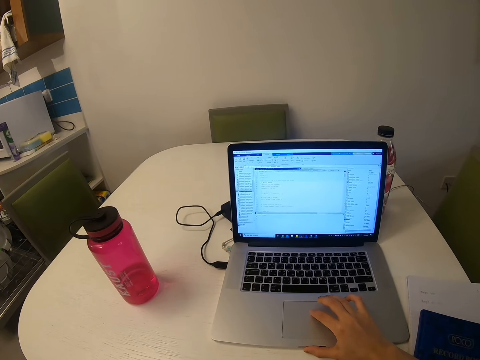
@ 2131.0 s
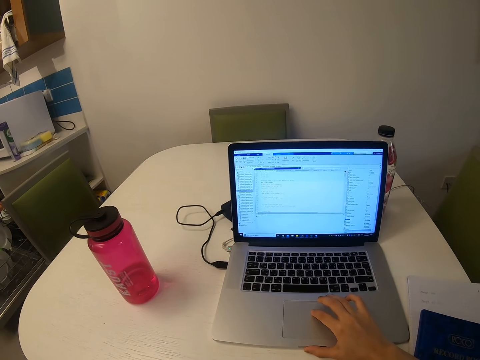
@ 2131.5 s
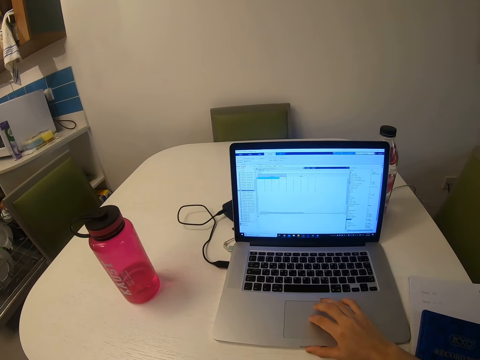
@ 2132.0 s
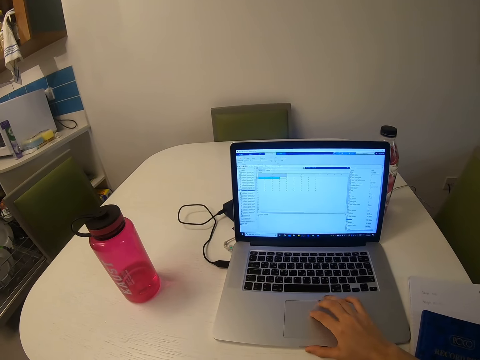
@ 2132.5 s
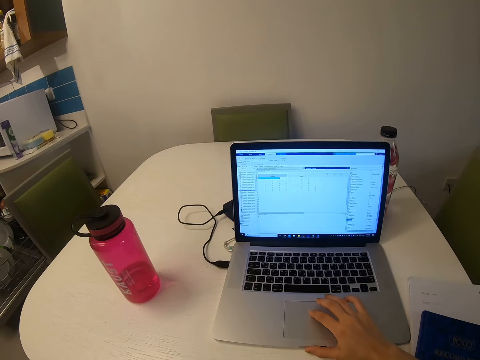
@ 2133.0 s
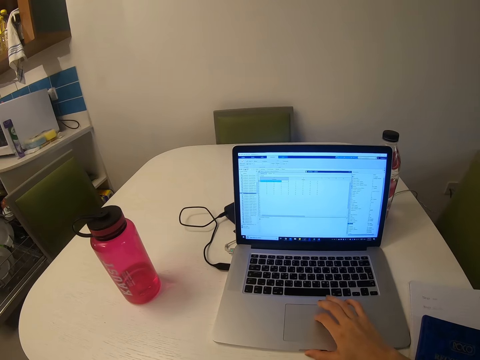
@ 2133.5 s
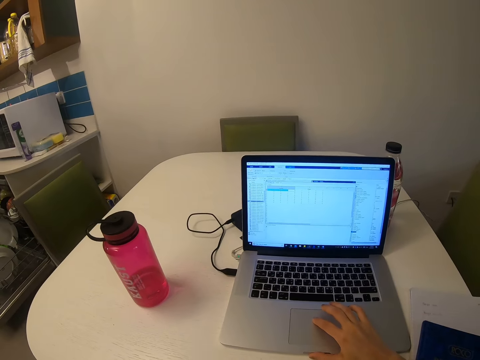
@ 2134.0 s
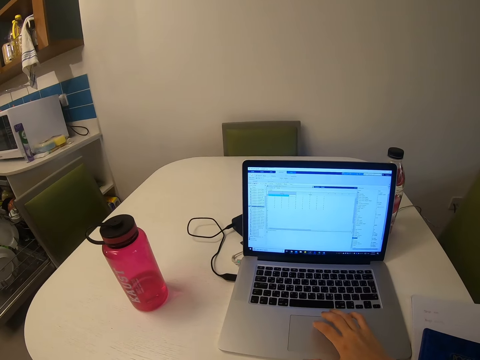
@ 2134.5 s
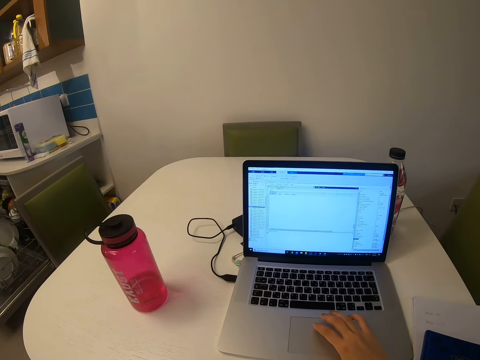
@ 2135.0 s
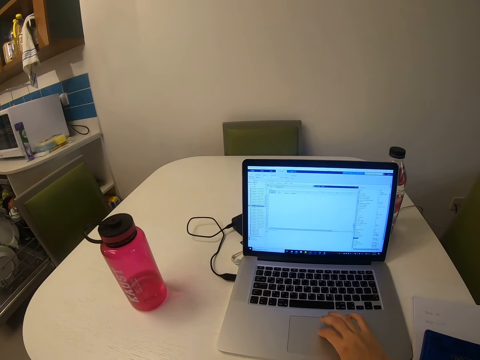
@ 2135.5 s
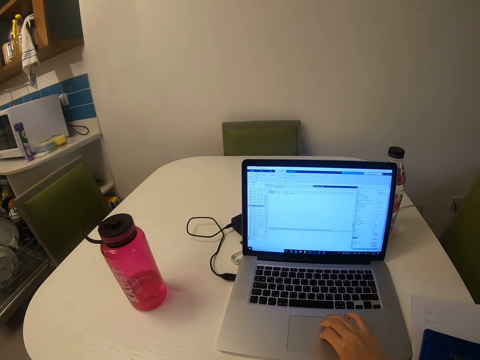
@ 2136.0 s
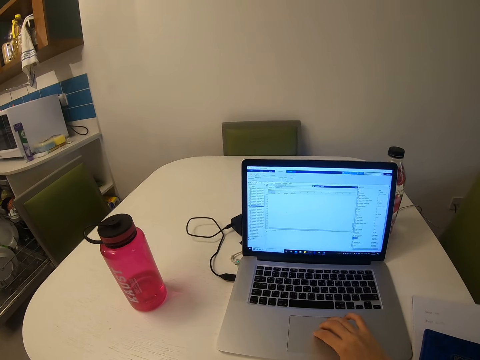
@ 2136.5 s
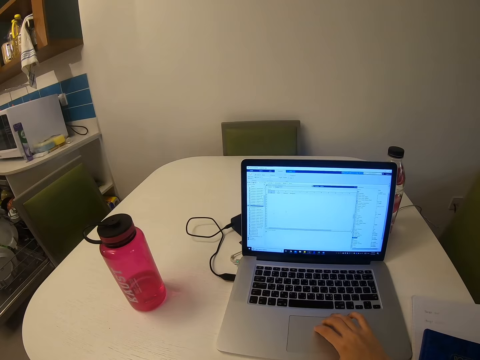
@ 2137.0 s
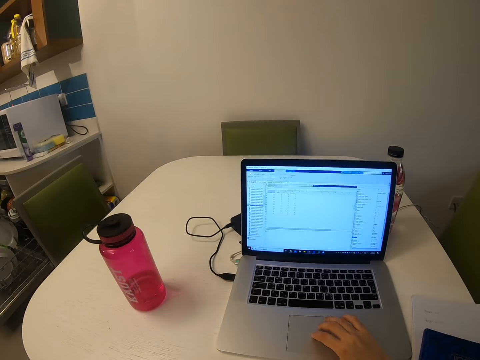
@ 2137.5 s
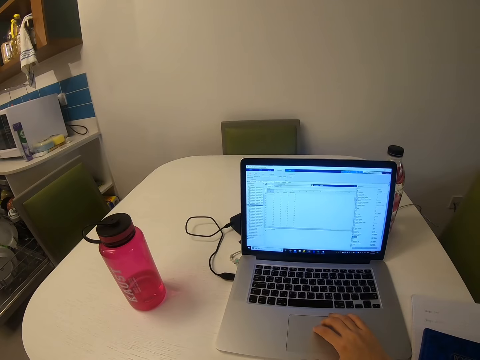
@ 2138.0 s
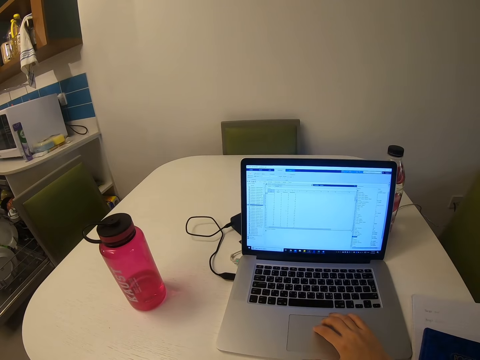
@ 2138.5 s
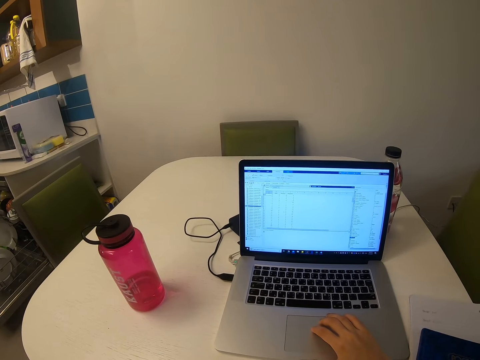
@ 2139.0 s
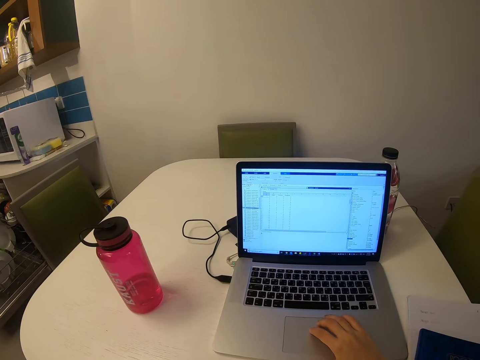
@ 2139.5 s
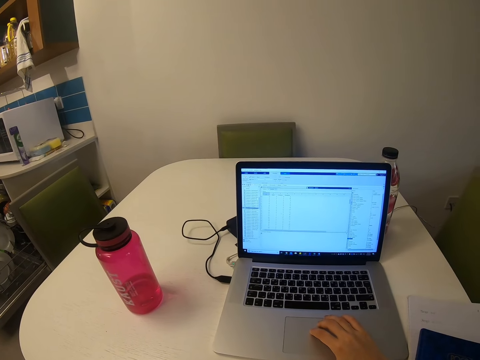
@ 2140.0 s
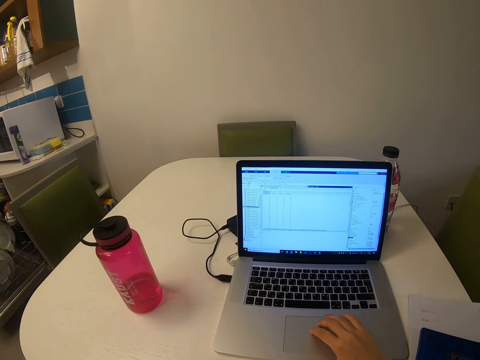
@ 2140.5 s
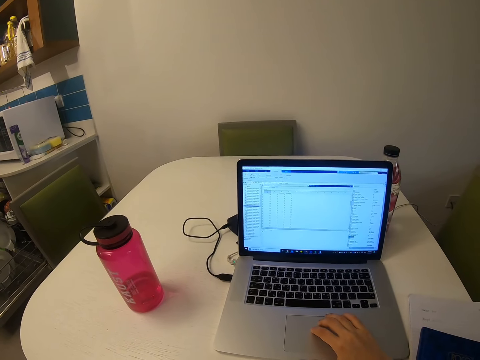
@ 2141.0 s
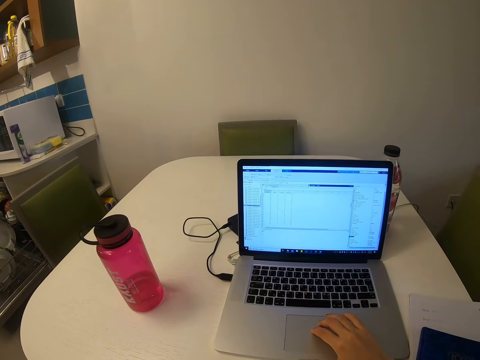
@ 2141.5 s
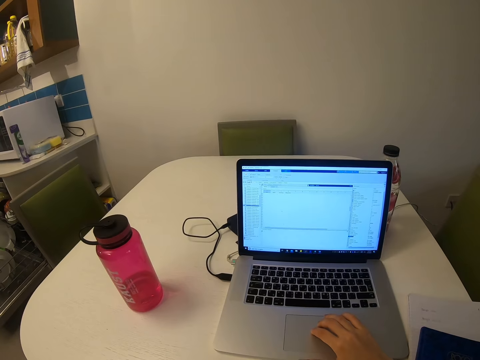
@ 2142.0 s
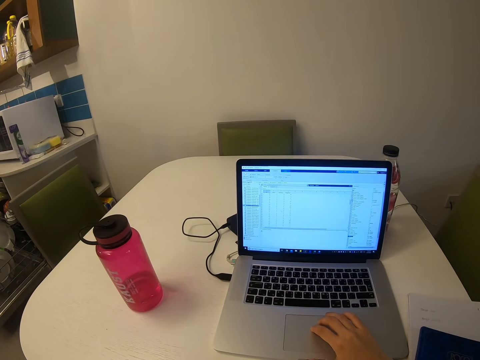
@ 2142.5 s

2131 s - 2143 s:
The camera wearer scrolls through the mouse pad.

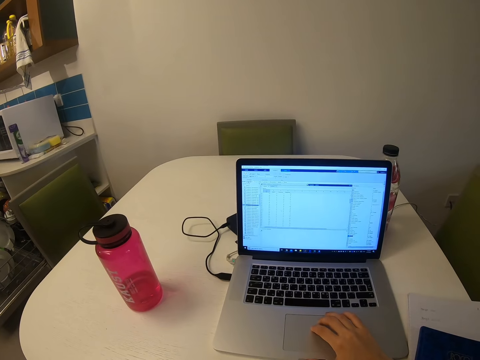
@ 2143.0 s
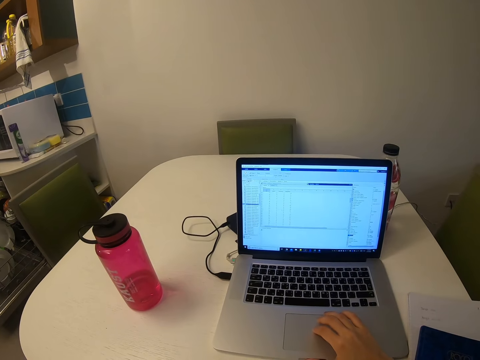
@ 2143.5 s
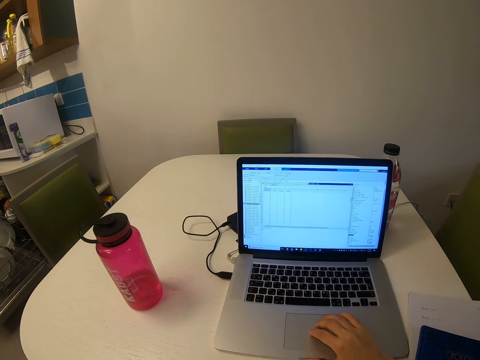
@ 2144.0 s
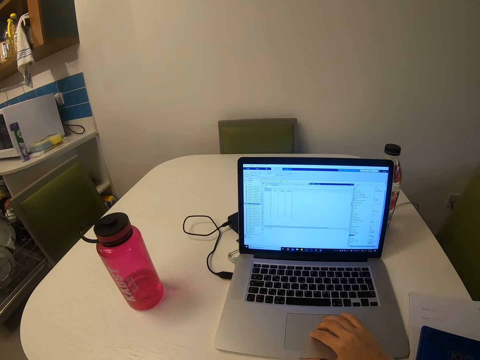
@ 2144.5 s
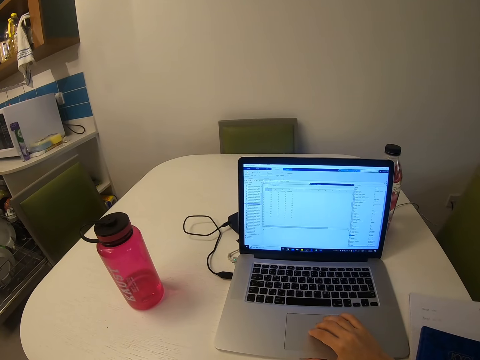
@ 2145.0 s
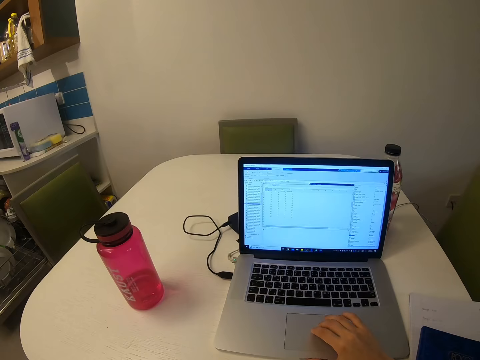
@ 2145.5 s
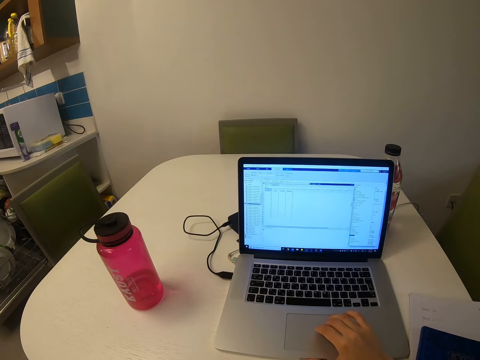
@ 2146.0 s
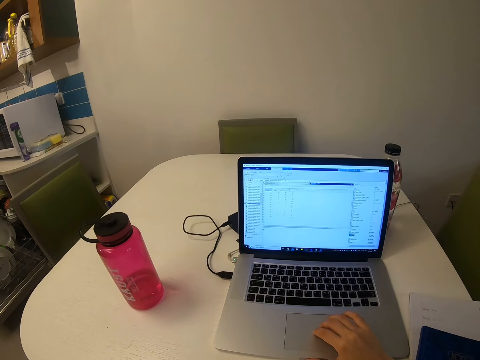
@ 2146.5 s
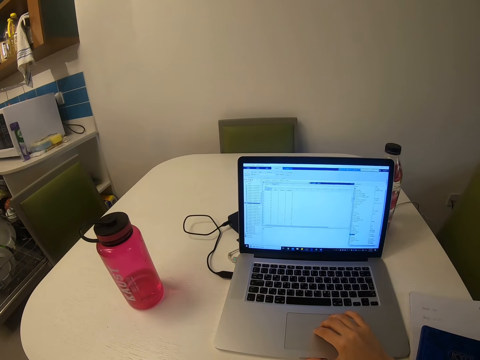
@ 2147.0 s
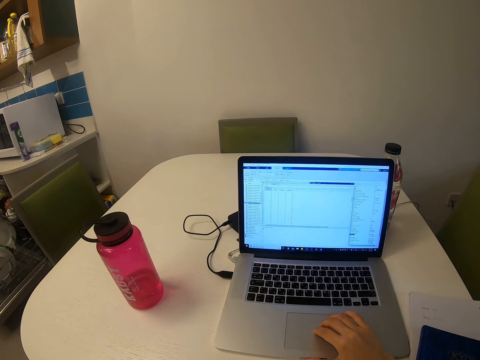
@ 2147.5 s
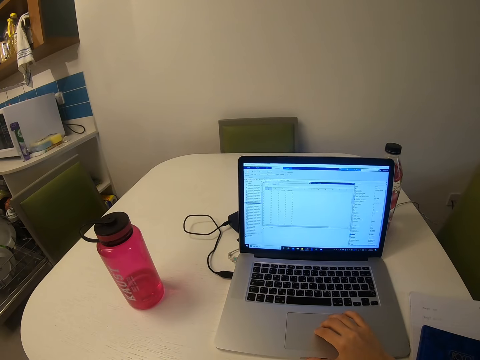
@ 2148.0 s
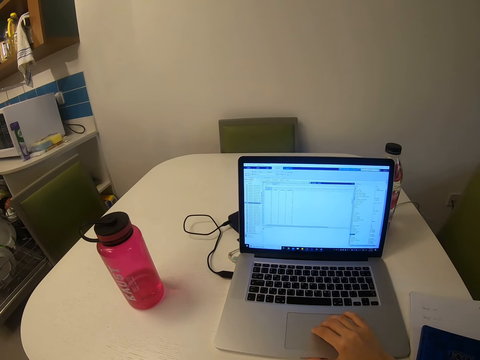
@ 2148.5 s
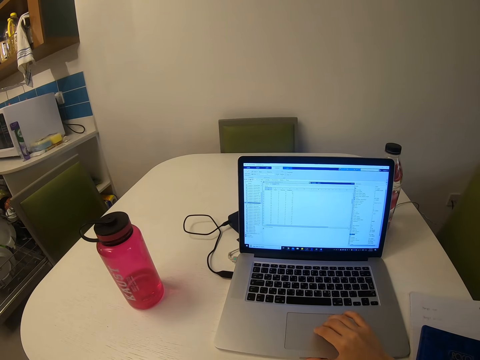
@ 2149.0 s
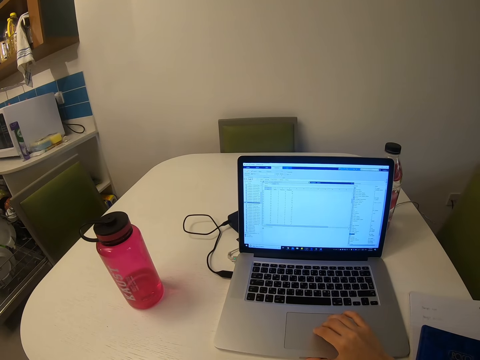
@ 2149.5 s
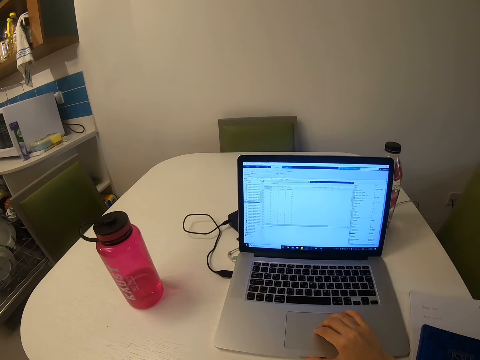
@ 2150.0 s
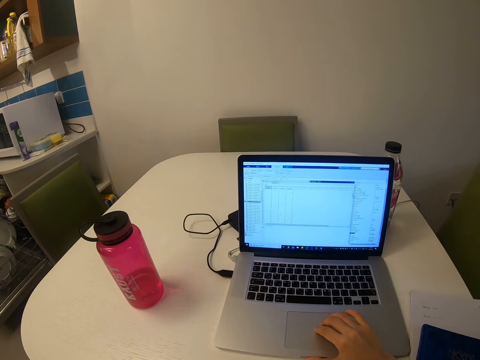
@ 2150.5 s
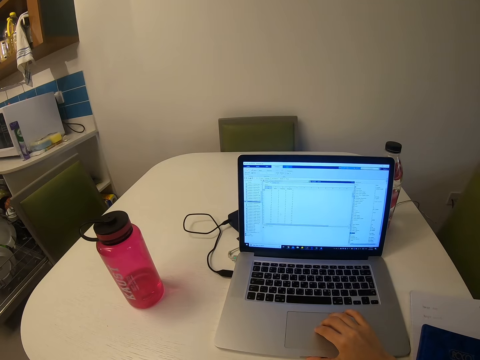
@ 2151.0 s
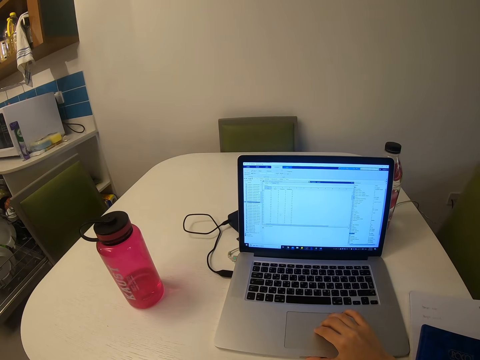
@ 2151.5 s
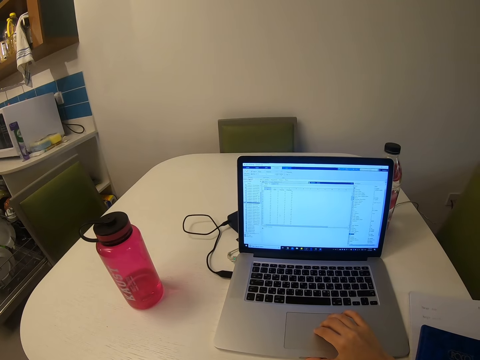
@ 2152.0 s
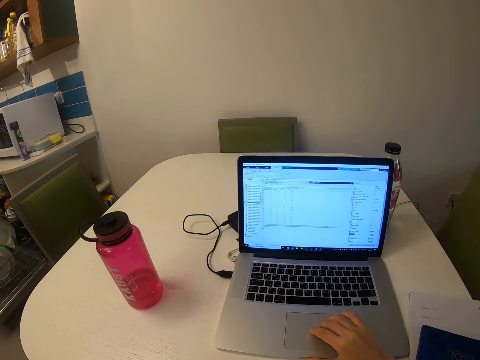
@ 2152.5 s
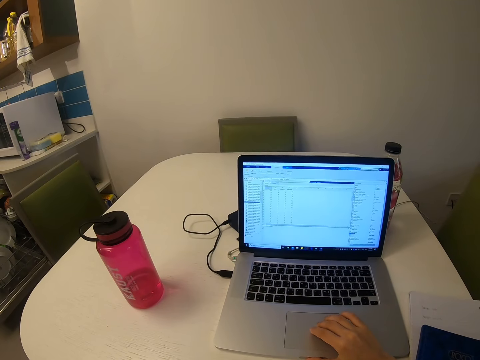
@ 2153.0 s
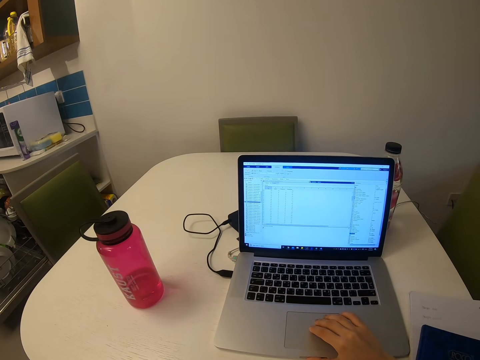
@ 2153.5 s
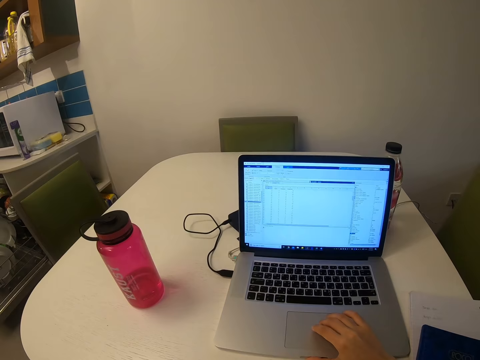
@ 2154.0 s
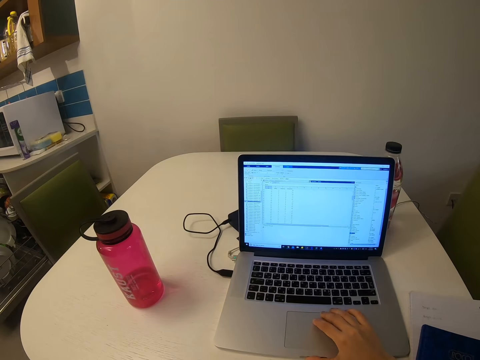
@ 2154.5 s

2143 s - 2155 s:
The camera wearer scrolls through the mouse pad.

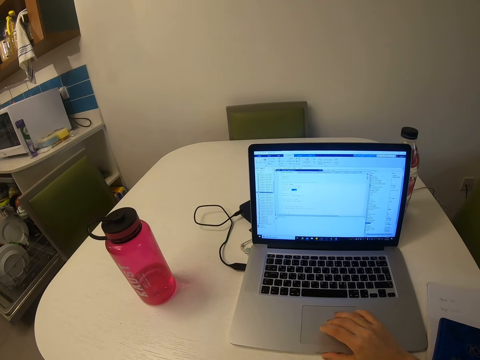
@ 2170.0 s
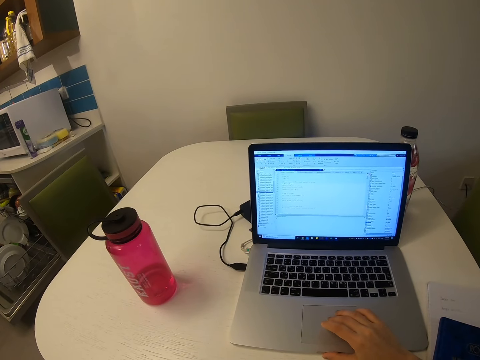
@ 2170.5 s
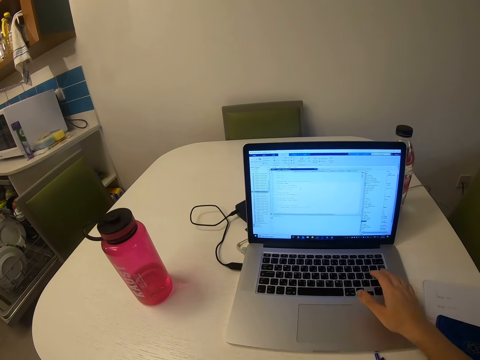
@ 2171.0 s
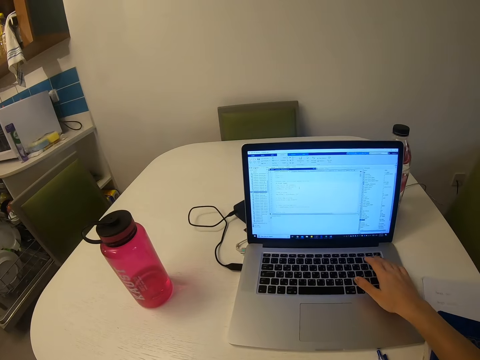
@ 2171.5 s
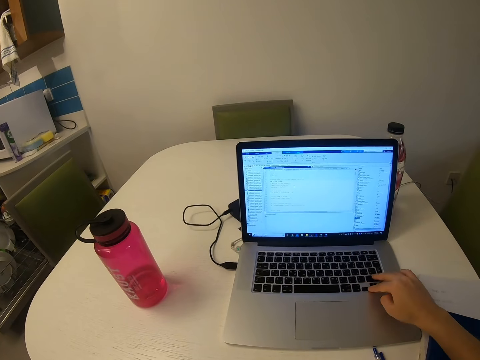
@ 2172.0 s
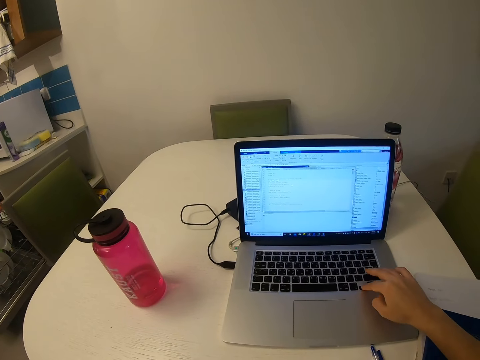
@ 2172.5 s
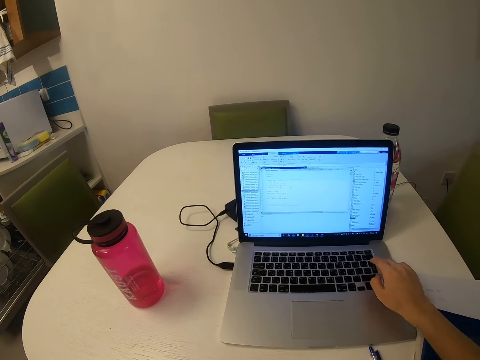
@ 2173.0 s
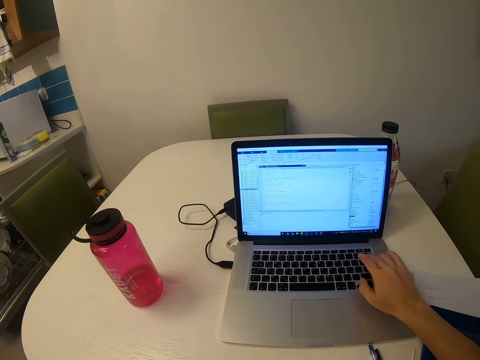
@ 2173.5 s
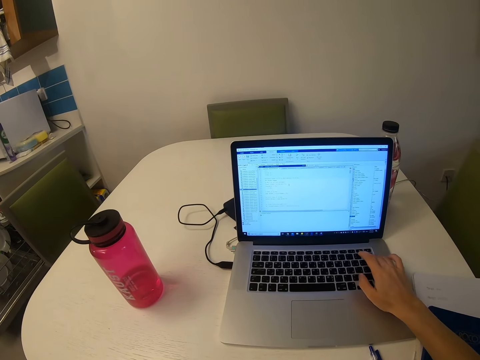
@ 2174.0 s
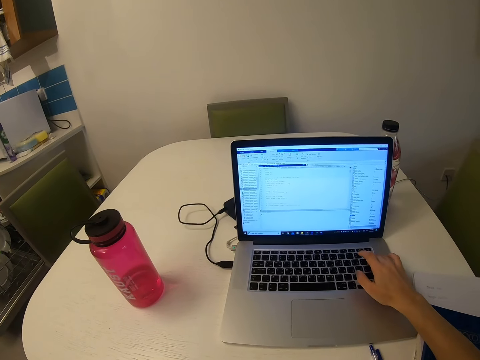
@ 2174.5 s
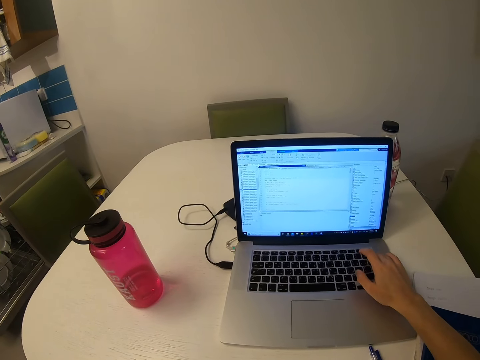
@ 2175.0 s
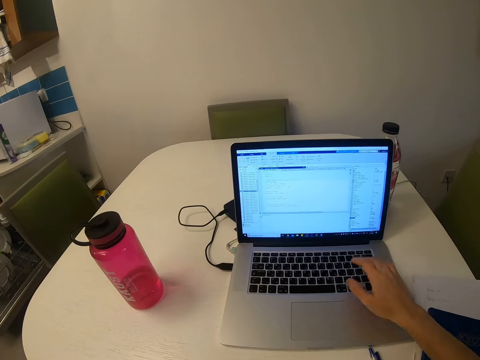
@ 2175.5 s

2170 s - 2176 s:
The camera wearer presses the keyboard buttons.
